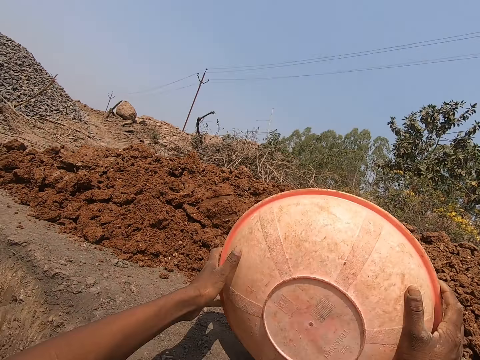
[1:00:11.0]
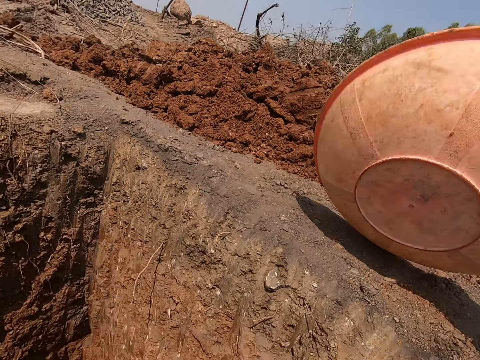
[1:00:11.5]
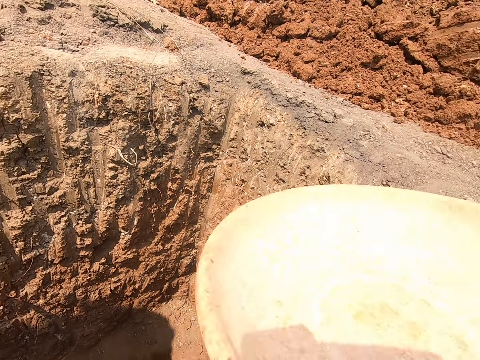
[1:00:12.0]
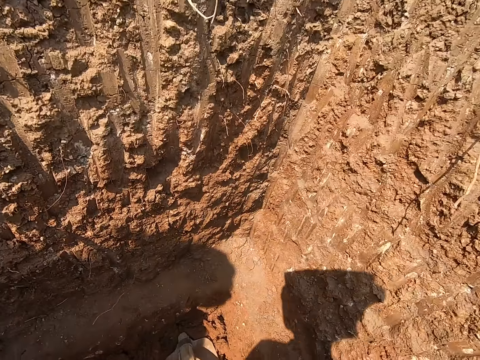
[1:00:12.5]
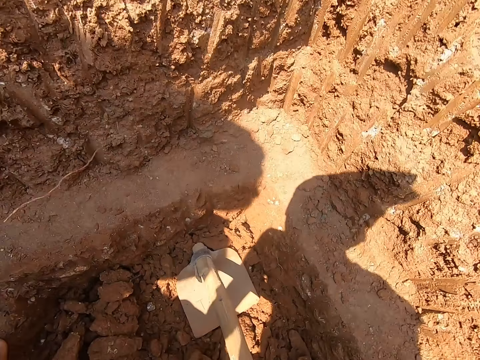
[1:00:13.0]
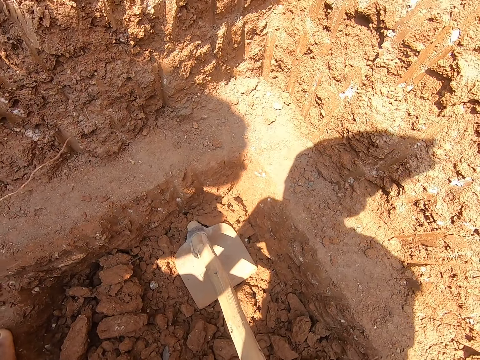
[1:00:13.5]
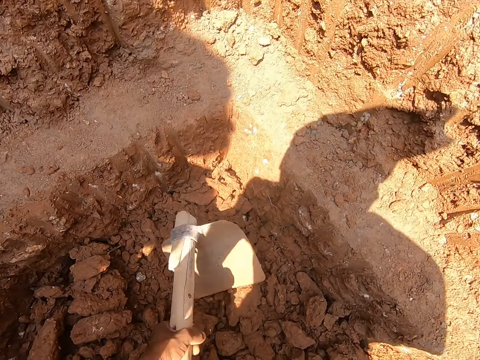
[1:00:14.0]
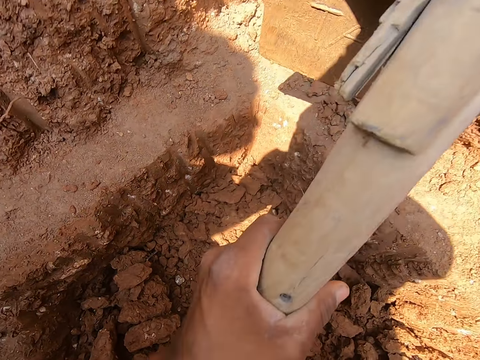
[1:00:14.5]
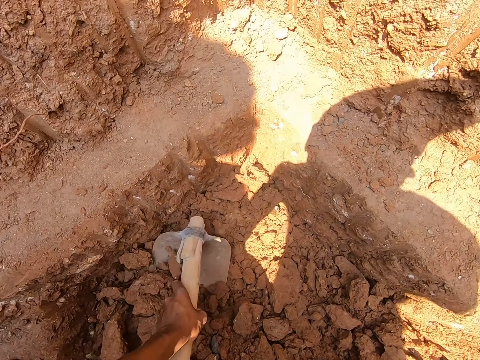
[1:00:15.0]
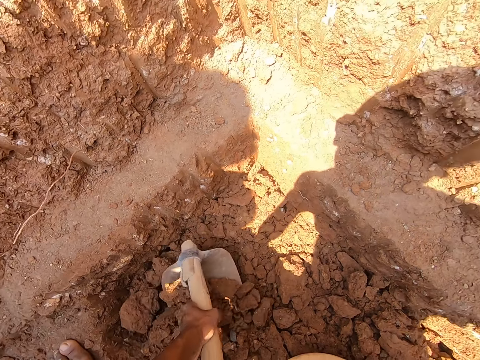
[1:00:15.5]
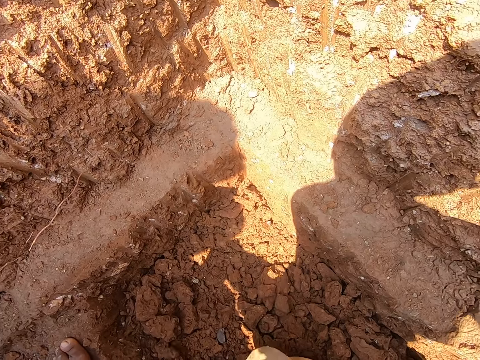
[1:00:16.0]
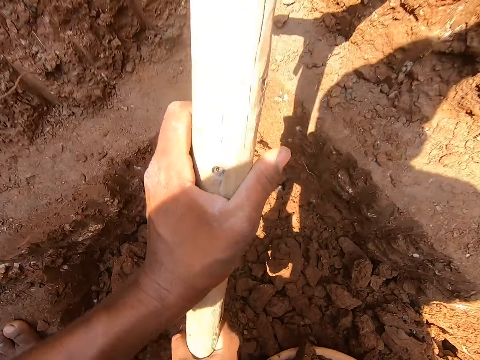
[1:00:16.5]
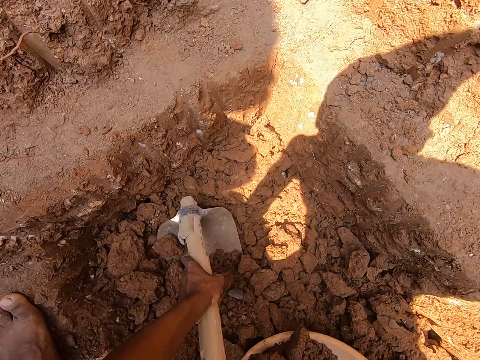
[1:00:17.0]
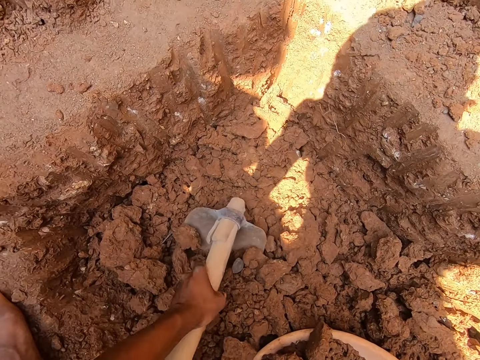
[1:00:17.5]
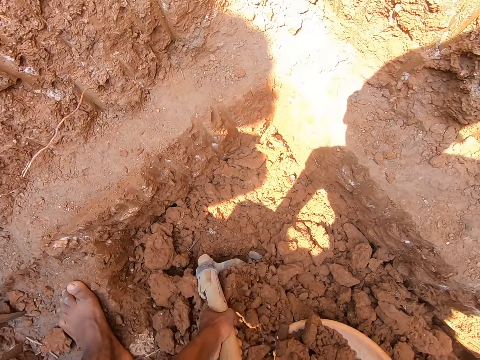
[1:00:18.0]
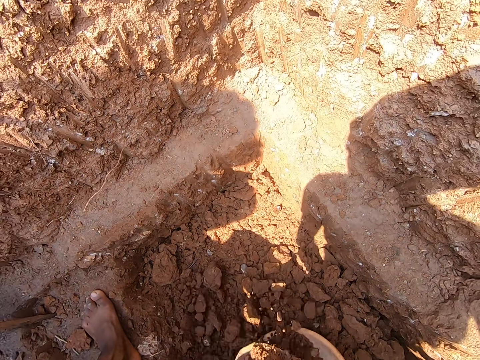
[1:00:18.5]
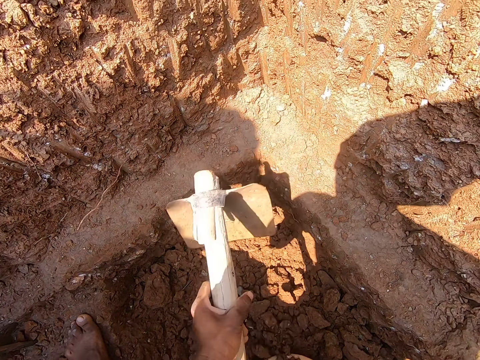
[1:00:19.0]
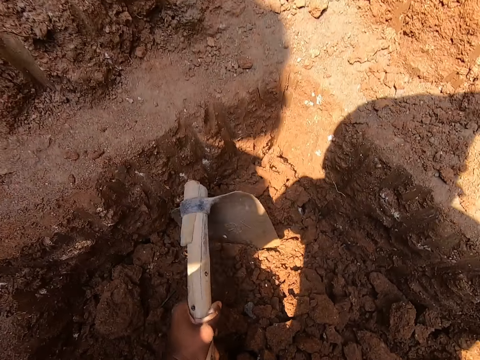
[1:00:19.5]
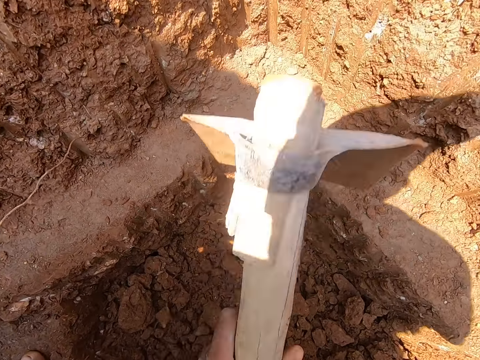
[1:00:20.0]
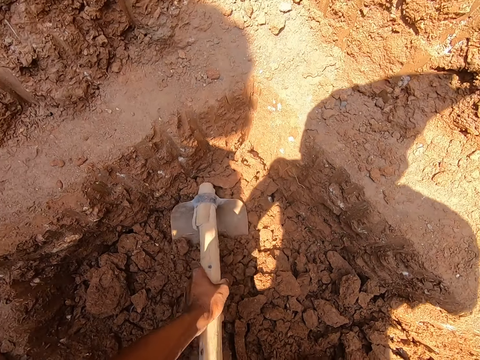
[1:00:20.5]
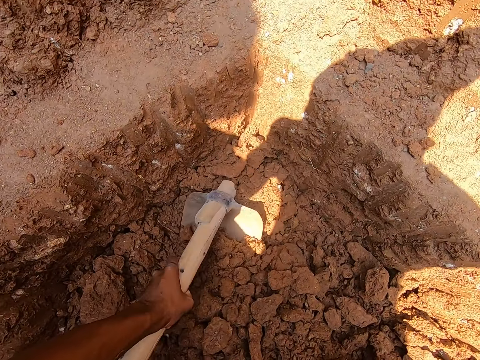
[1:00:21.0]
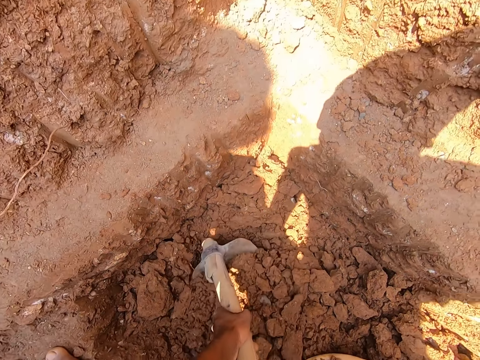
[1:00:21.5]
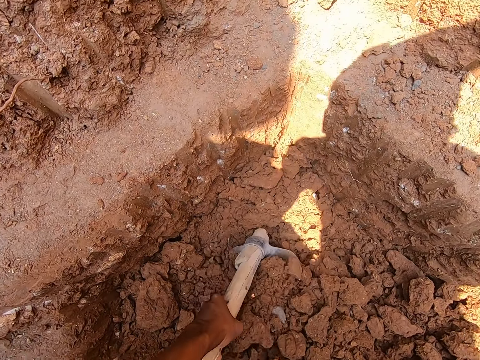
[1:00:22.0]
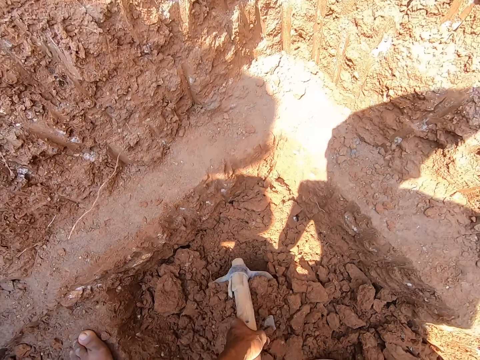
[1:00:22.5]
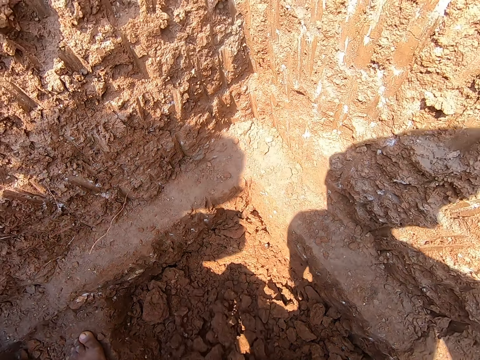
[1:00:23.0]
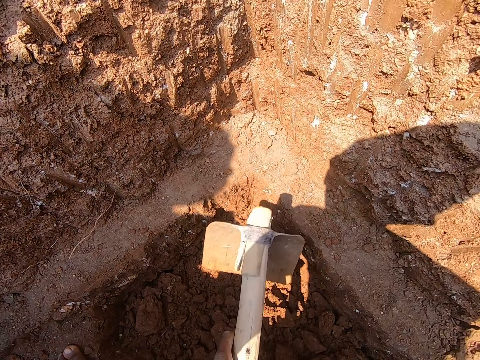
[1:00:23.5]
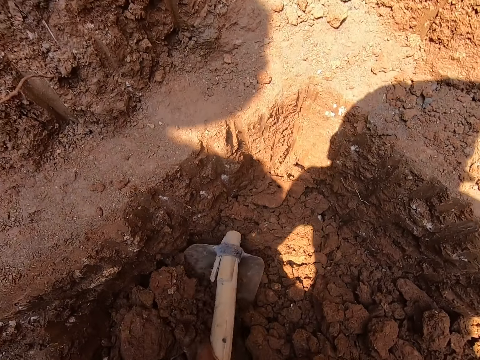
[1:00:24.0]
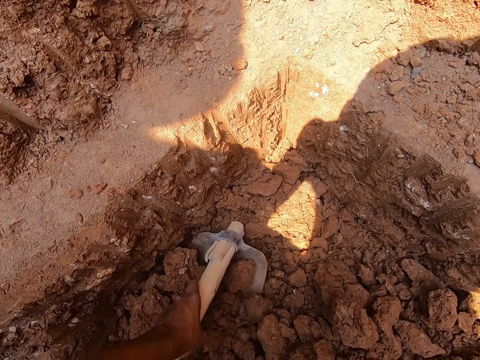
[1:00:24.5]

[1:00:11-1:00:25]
The camera wearer holds the hoe with his left hand. He gathers chunks of clay on the ground into the bowl with the hoe in his hands. He digs the ground with the hoe tool.

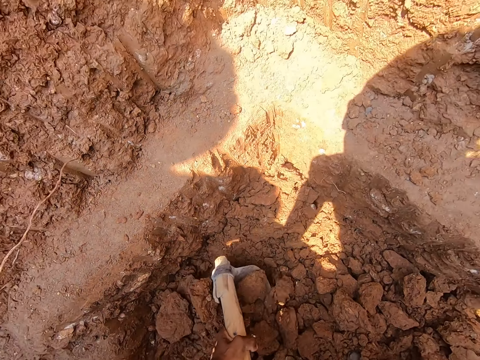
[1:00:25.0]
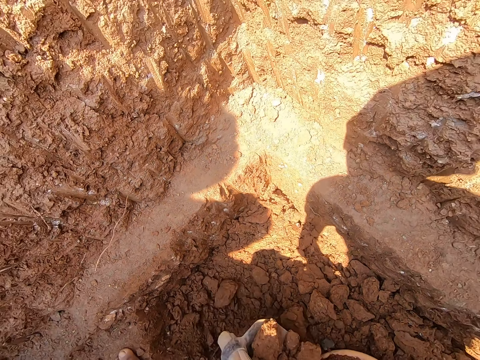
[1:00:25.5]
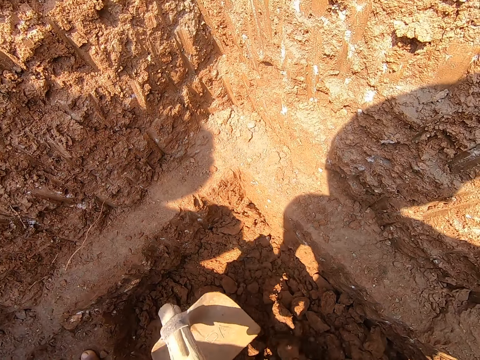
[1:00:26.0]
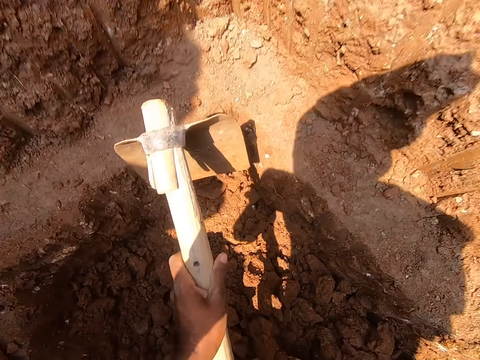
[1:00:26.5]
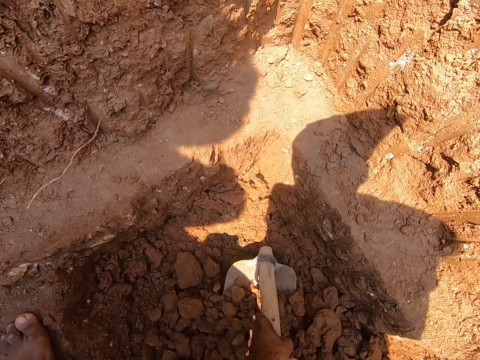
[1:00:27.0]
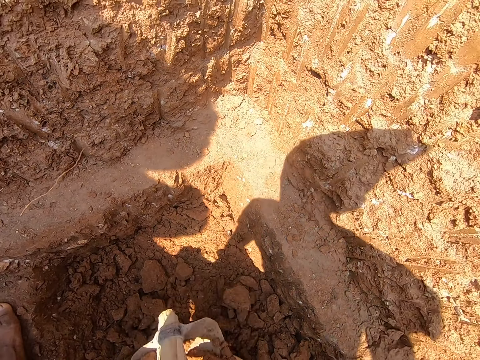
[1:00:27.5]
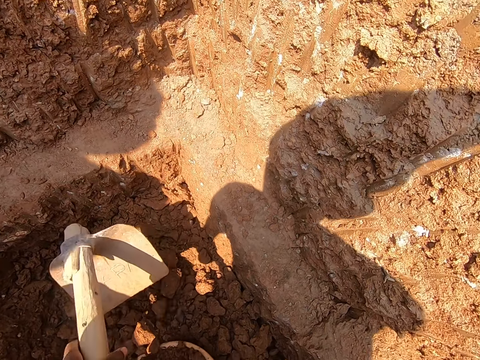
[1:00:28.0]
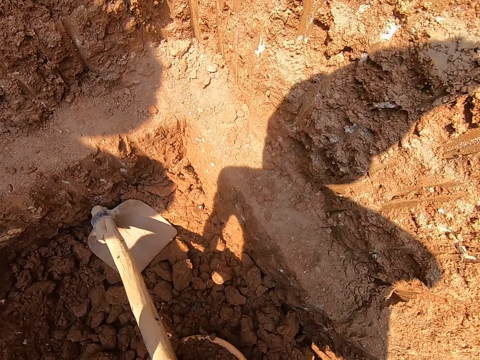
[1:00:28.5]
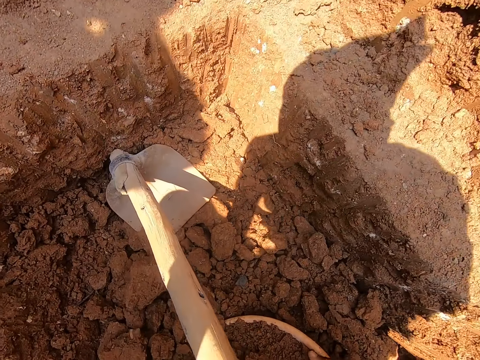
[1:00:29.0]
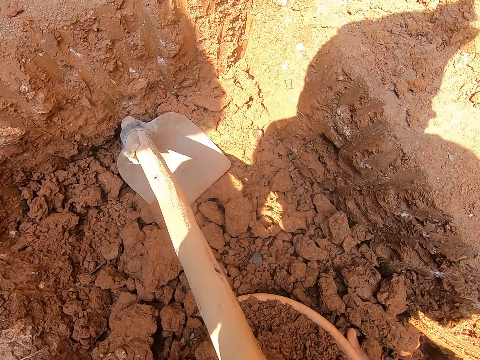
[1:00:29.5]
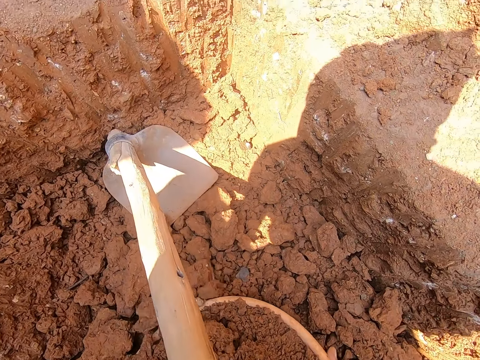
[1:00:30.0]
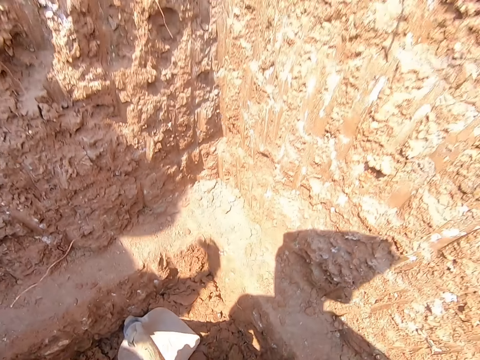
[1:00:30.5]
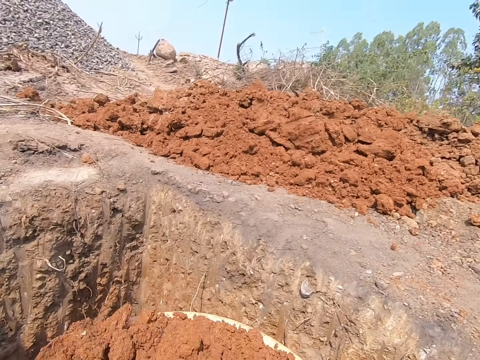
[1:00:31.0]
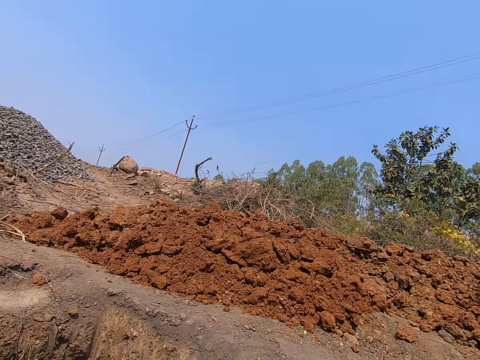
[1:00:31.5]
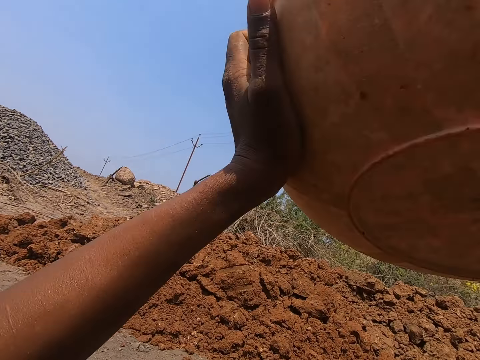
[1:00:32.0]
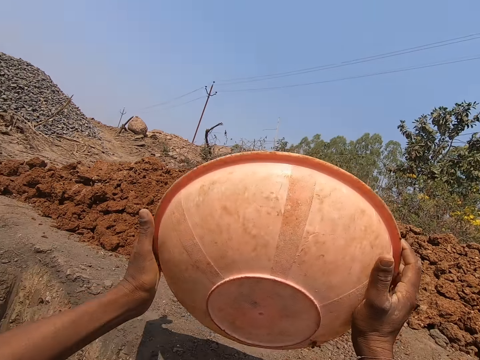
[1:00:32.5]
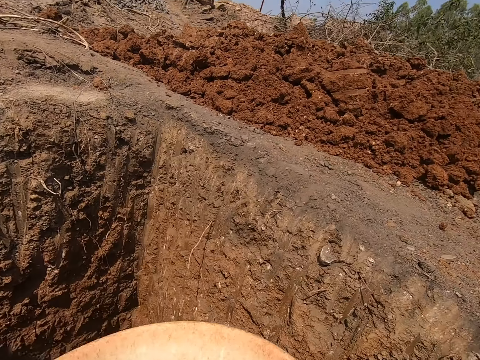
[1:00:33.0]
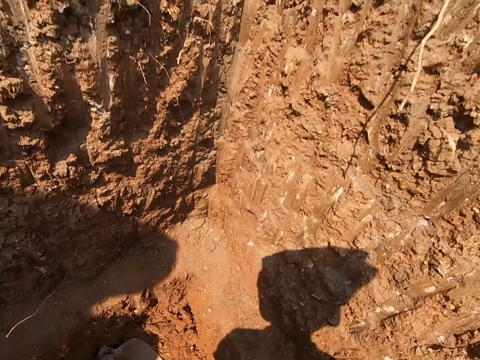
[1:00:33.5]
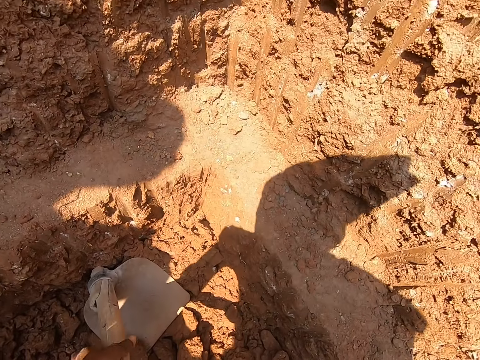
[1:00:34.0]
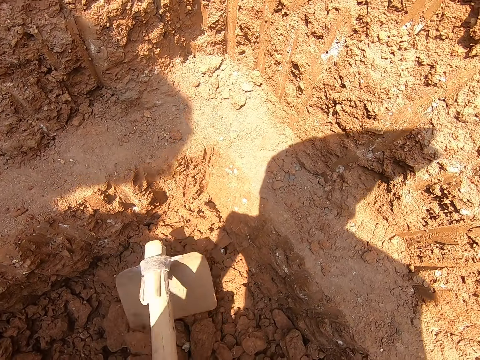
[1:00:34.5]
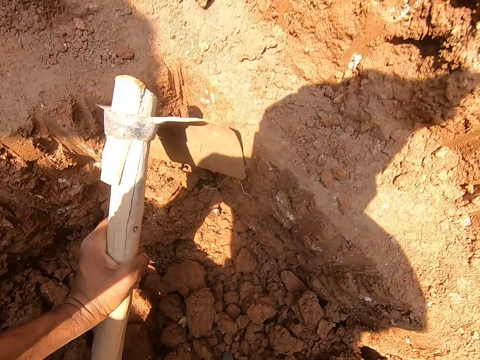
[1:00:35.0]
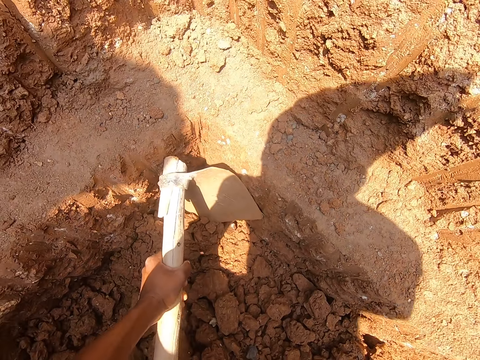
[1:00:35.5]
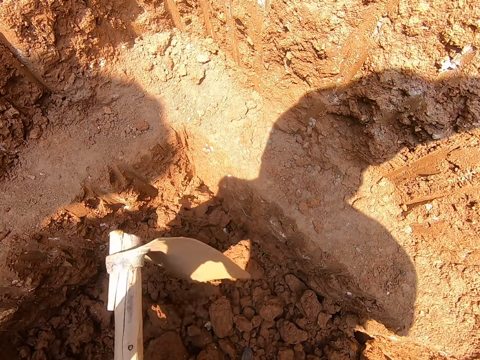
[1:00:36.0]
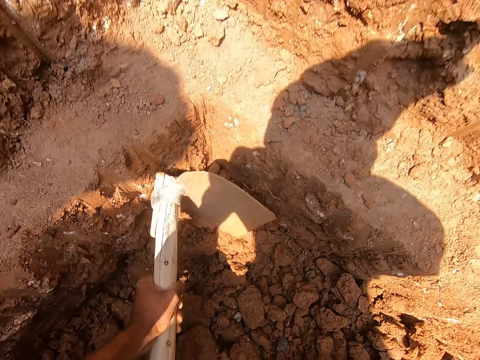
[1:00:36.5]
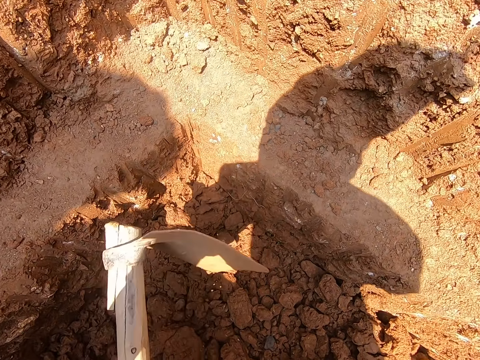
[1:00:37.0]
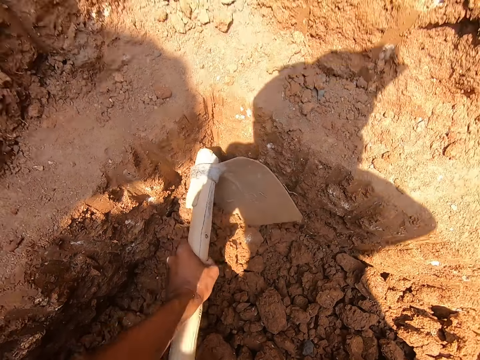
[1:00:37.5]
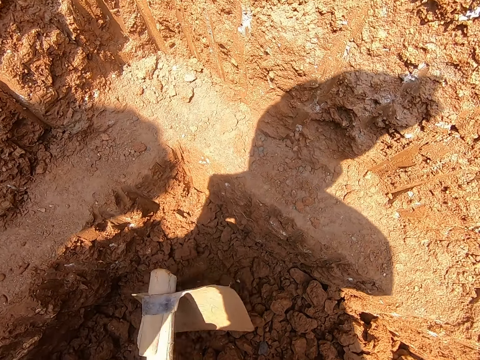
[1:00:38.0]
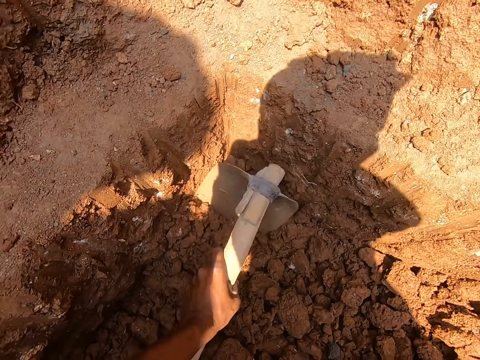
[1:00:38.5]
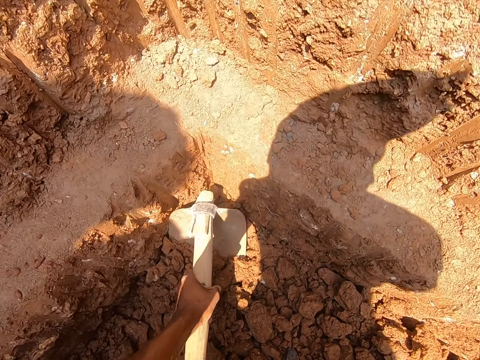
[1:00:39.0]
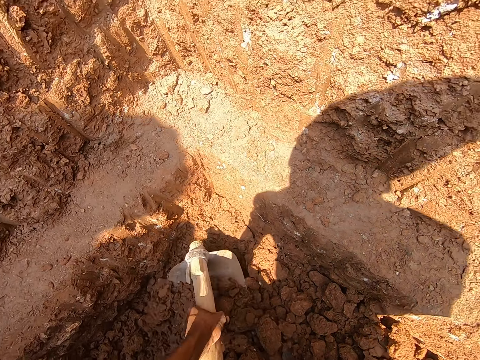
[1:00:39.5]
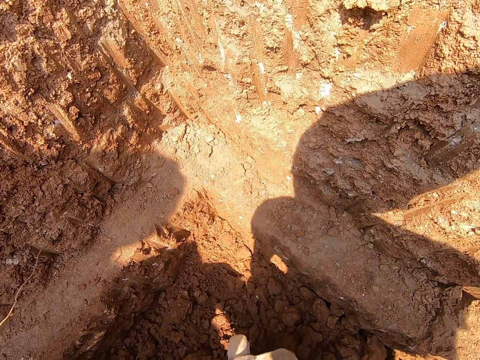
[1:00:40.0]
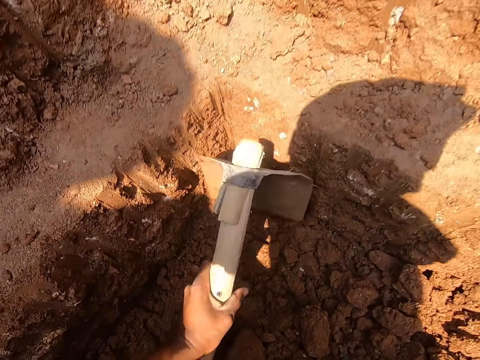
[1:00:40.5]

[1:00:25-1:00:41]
The camera wearer drops the hoe on the ground with his right hand. He picks the bowl from the ground in the hole with both hands. He throws chunks of clay from the bowl in both hands on the ground. He holds the hoe with his left hand. He scoops chunks of clay from the ground in the hole to the bowl on the ground with the hoe in both hands. He digs the ground with the hoe tool.
